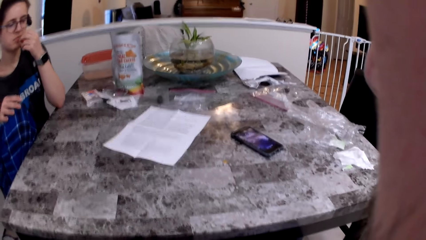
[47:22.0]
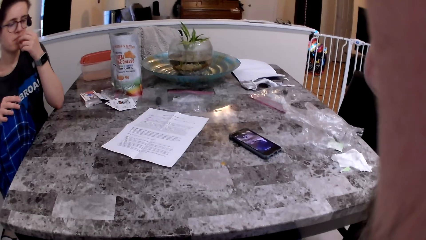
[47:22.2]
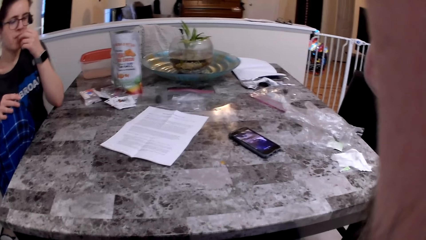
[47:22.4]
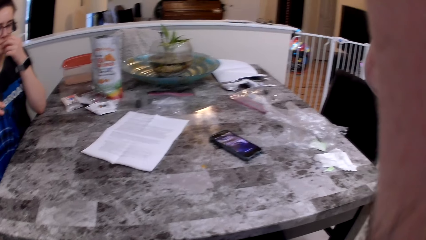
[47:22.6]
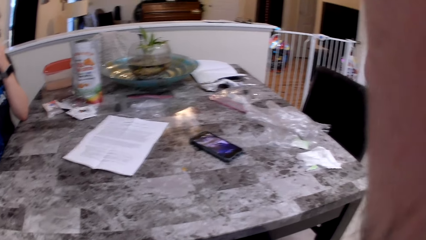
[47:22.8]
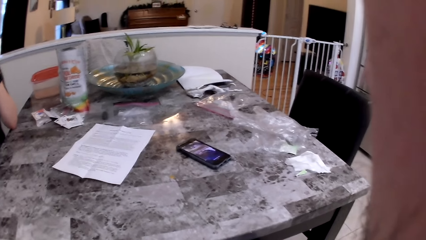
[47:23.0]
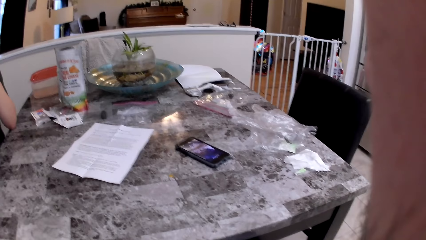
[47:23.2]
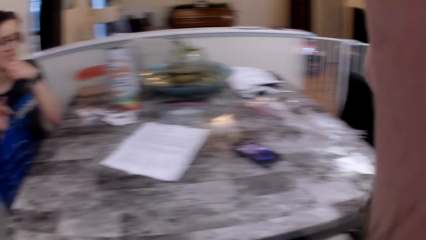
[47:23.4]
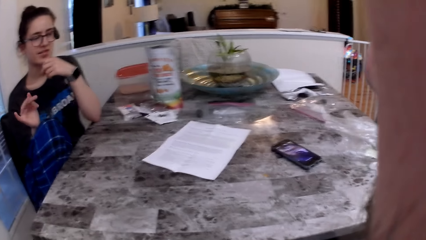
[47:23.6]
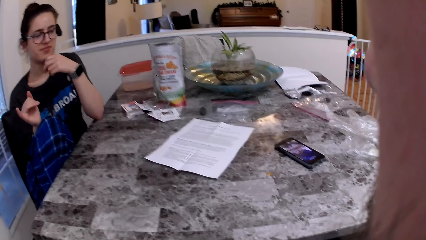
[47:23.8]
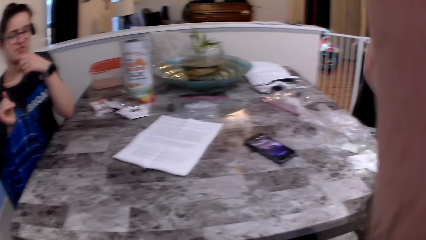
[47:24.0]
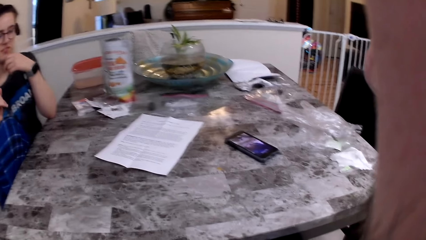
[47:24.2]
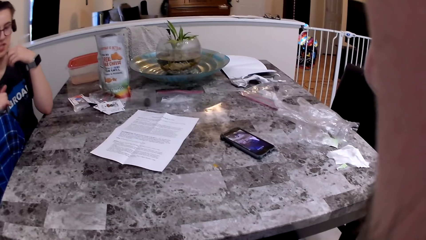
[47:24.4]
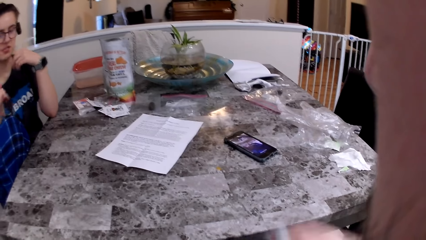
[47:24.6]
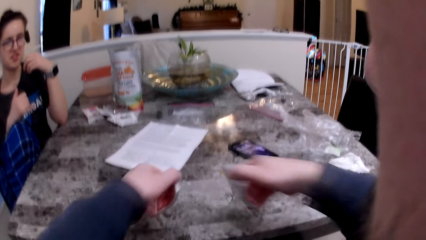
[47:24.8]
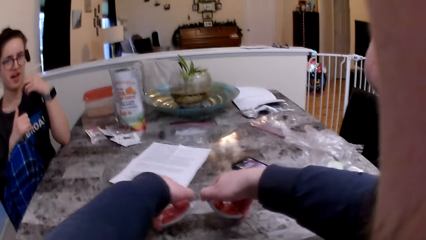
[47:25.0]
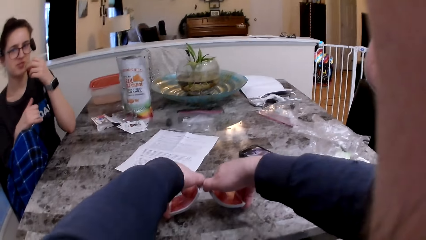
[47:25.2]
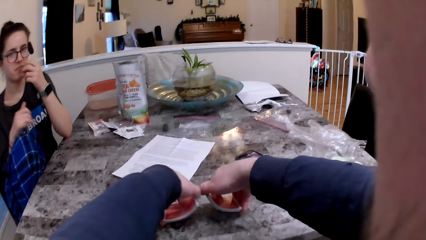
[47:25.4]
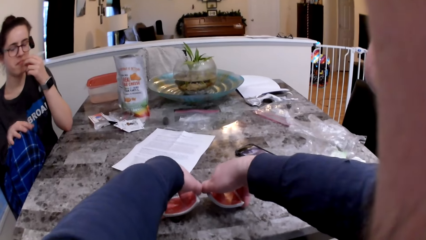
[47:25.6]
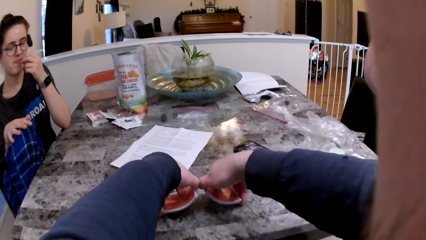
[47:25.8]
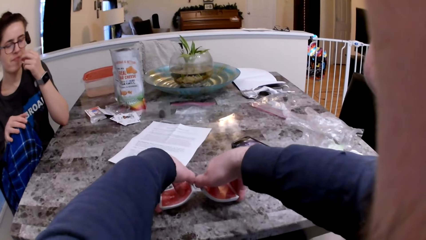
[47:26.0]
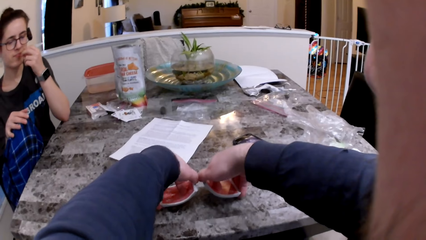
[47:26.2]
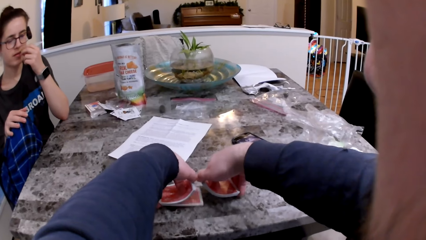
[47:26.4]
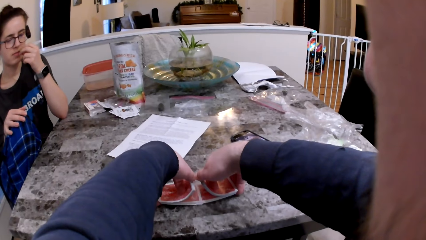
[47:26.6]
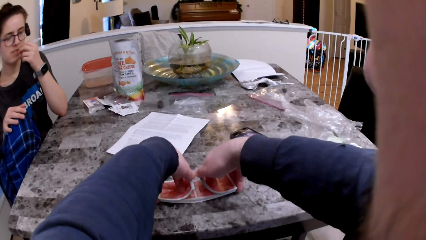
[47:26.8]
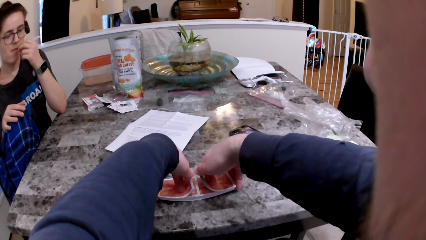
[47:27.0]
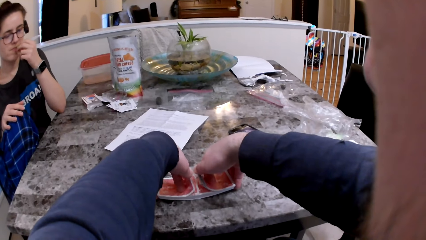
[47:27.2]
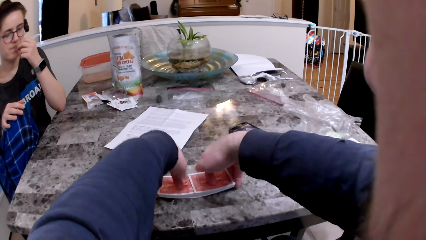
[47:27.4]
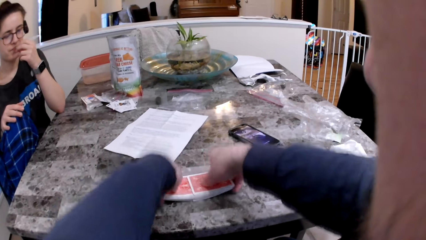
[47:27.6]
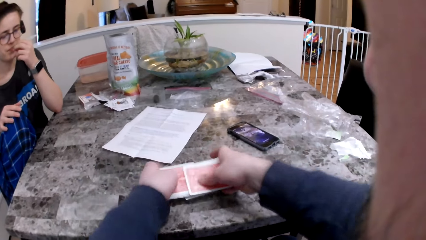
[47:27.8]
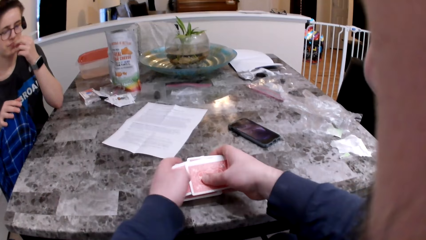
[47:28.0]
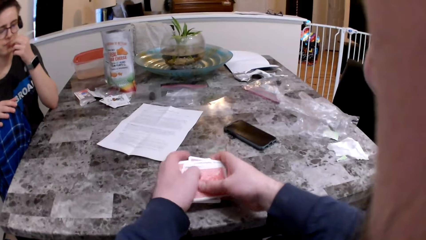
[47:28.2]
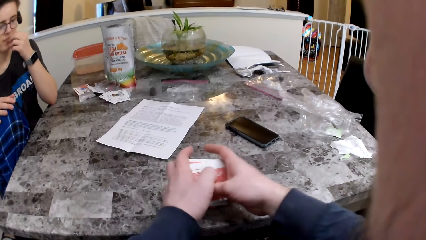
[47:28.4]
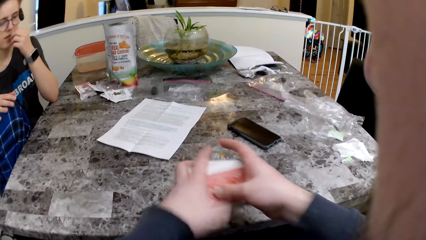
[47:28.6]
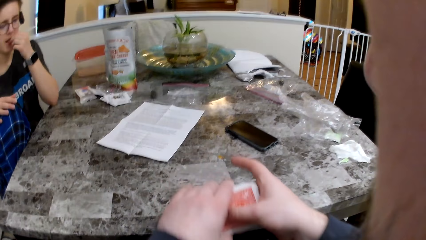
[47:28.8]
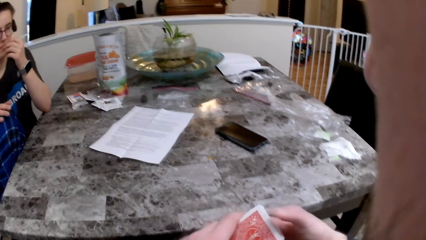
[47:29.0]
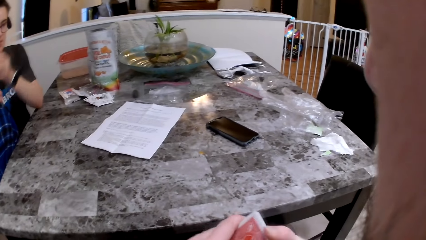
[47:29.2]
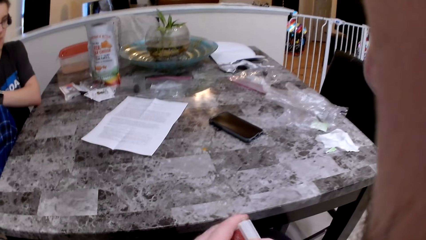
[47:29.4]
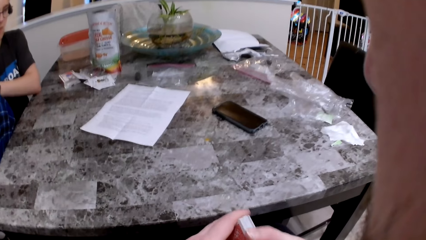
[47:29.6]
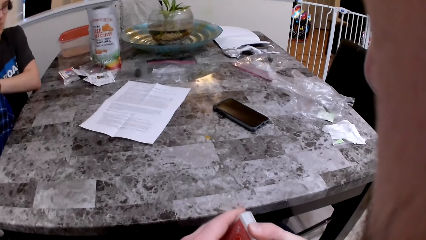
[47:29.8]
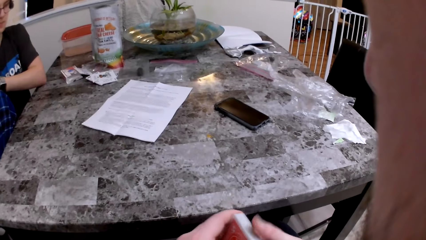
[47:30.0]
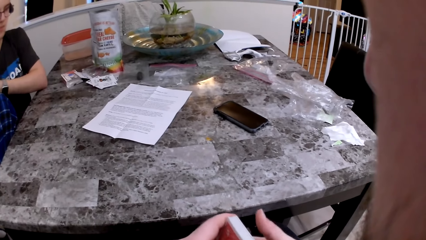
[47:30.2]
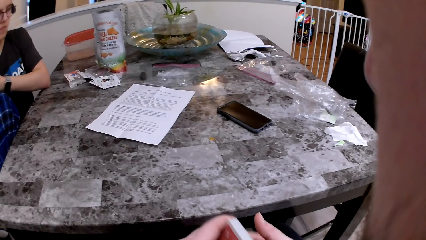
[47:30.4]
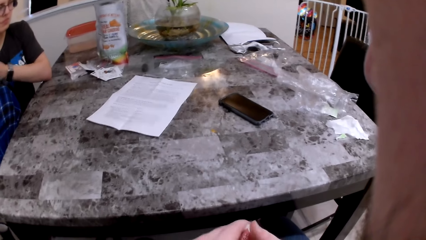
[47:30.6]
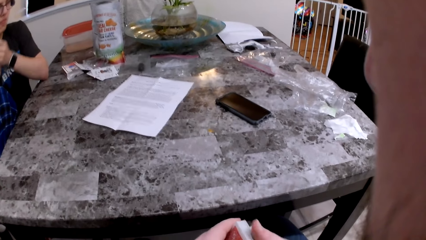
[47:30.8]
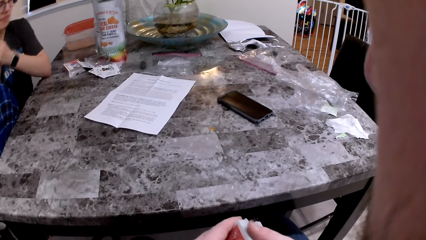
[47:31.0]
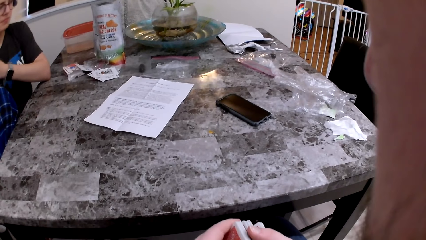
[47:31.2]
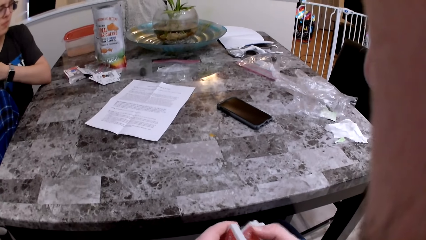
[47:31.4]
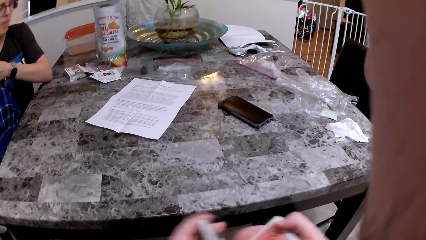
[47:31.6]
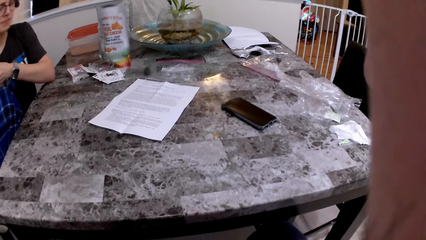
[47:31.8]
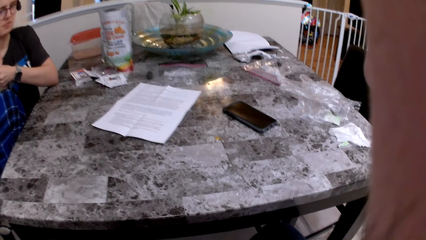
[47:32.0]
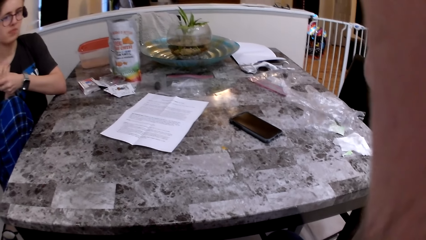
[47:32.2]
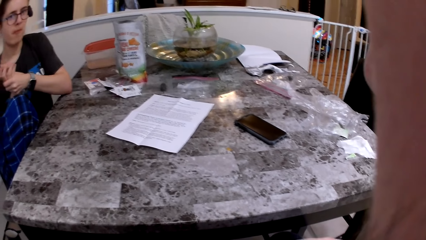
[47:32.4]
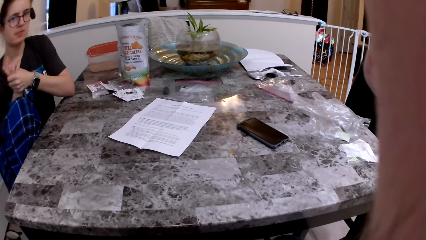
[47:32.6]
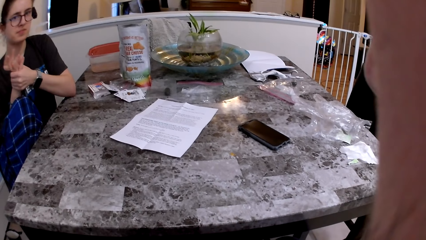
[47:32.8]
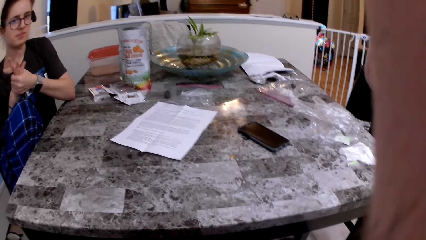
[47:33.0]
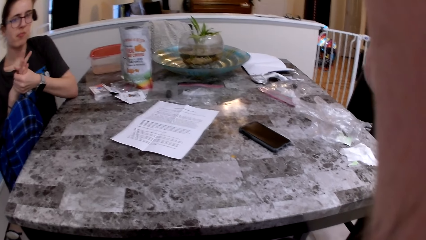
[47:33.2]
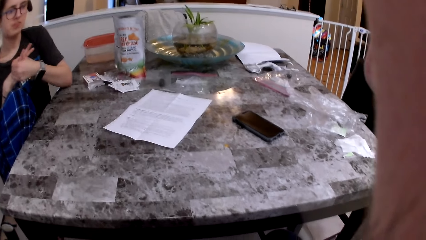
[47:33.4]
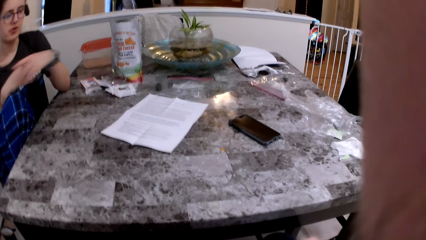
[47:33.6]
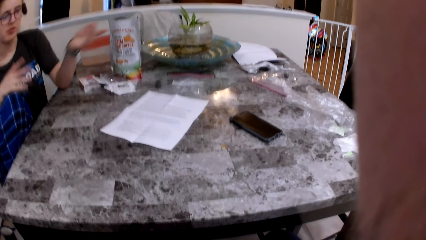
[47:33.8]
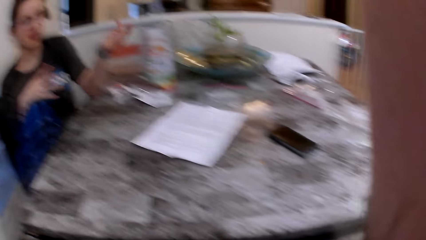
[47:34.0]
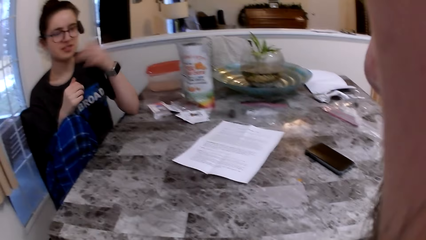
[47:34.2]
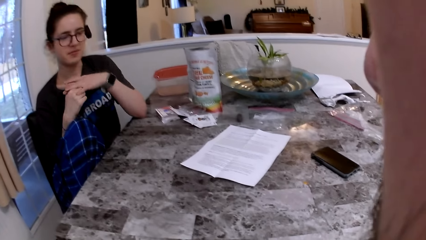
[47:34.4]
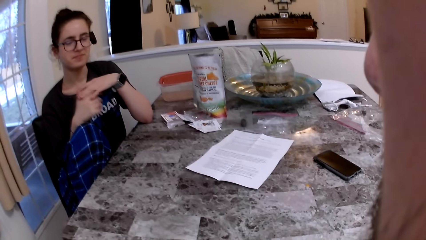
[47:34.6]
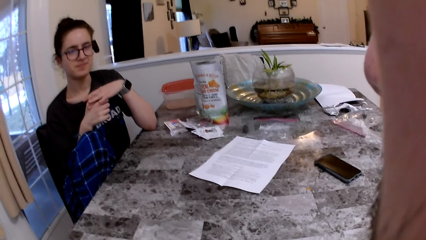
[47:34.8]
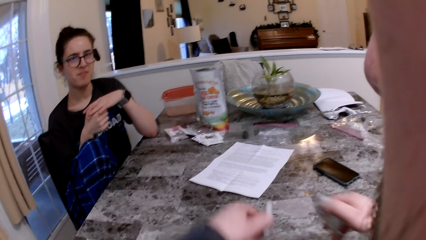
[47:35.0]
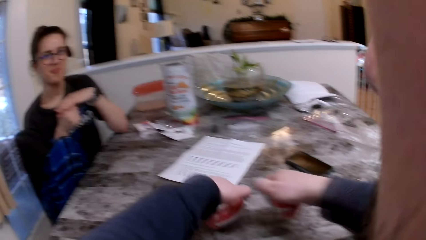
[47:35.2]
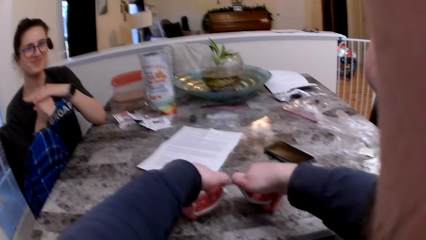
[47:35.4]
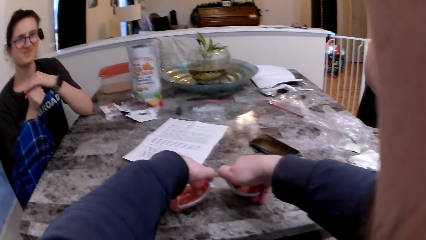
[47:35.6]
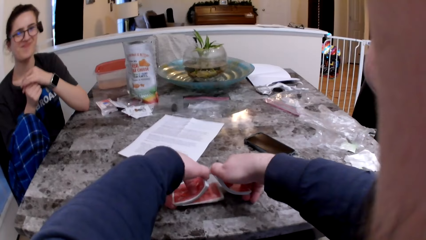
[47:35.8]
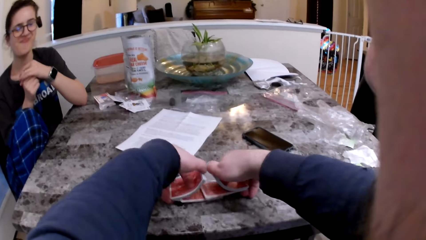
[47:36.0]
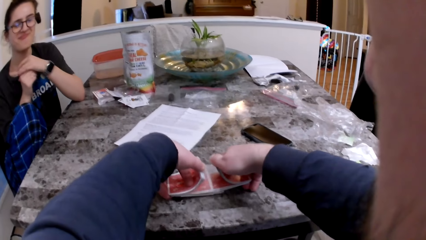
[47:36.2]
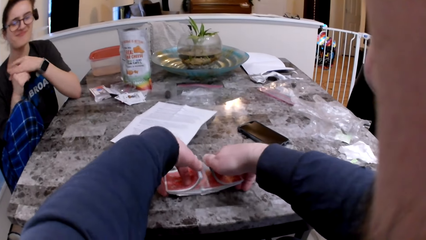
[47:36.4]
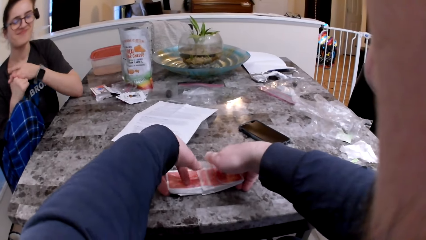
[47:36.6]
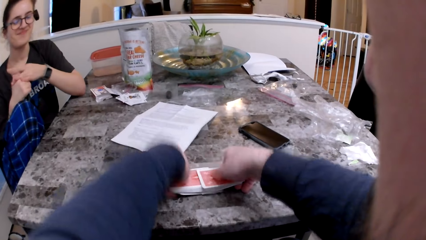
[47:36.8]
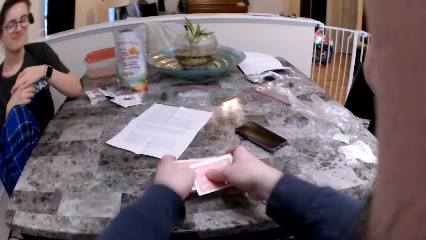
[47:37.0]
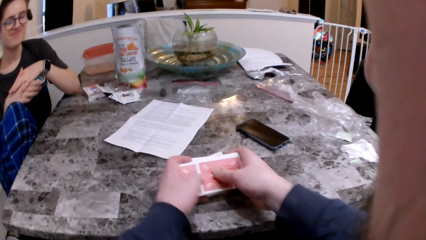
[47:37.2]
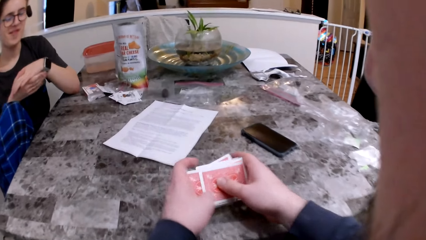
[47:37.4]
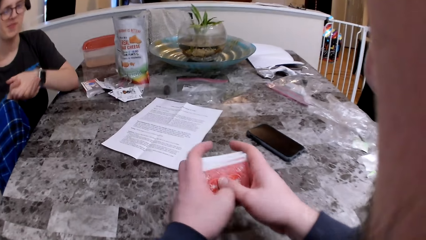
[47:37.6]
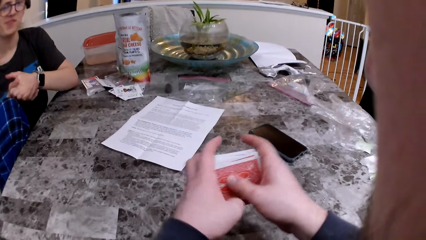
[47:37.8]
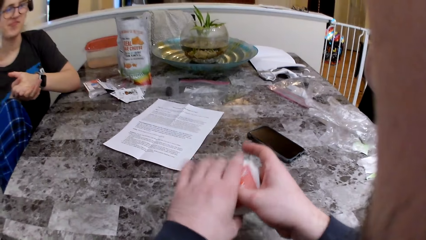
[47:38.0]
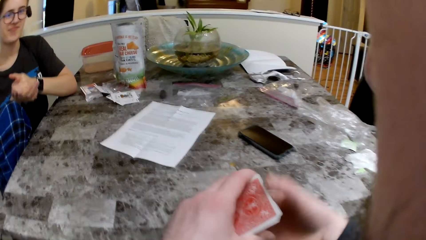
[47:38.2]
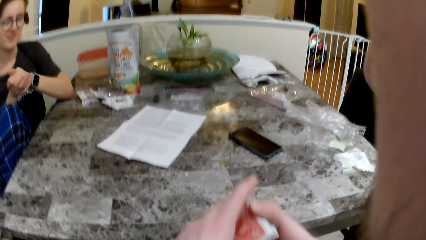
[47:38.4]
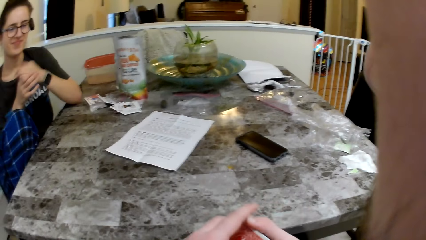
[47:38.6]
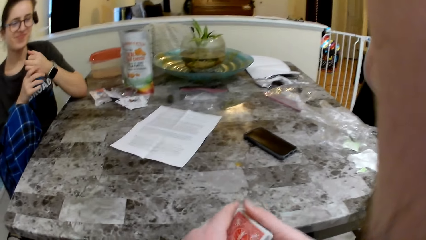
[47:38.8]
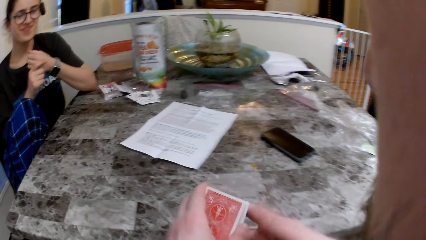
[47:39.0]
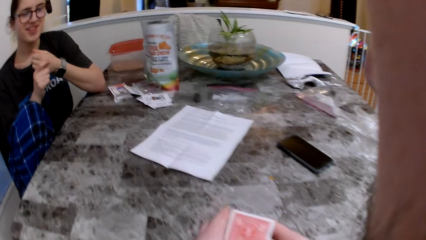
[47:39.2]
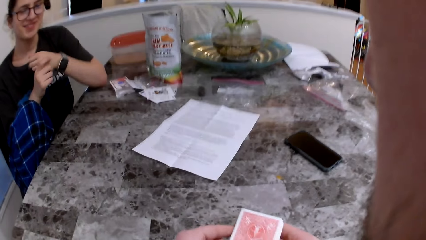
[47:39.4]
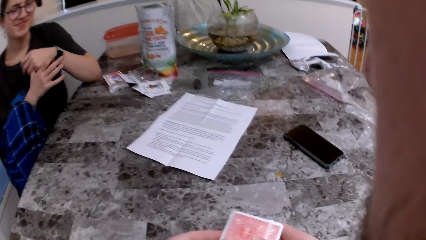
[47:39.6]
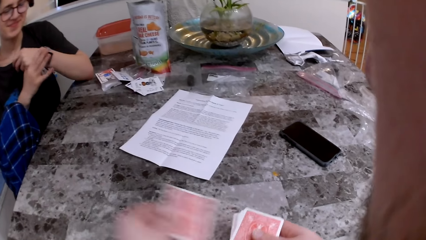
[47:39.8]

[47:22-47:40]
The camera wearer mixes the cards on the table. She picks up the cards. She rubs her right palm with her left hand. She mixes the cards on the table. She picks up the cards.
